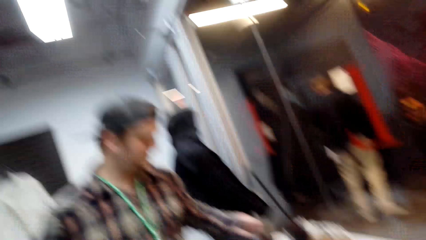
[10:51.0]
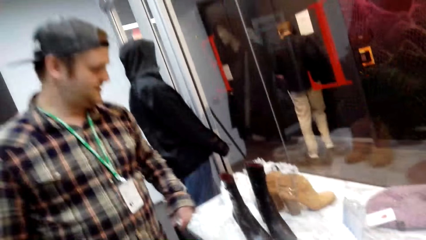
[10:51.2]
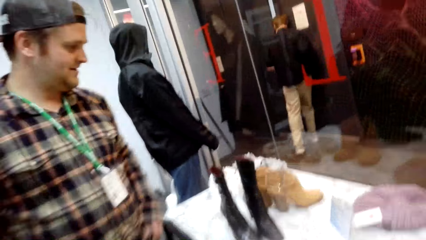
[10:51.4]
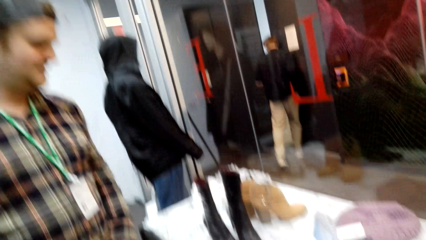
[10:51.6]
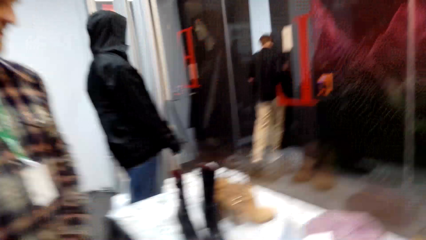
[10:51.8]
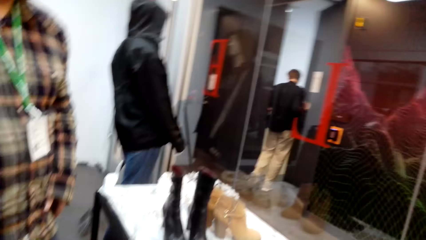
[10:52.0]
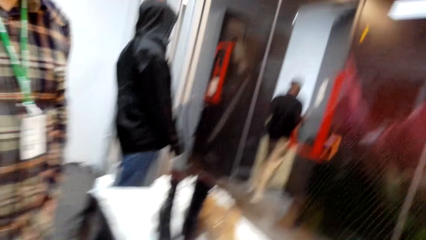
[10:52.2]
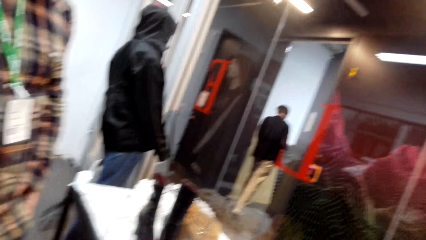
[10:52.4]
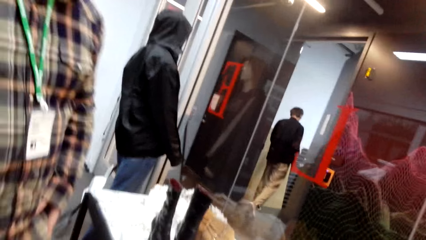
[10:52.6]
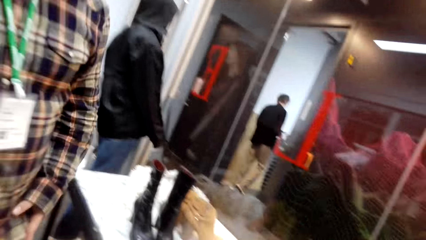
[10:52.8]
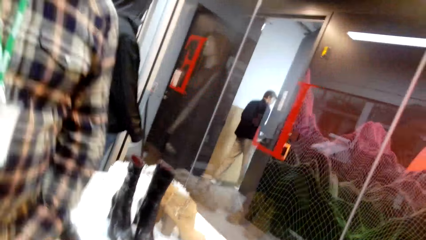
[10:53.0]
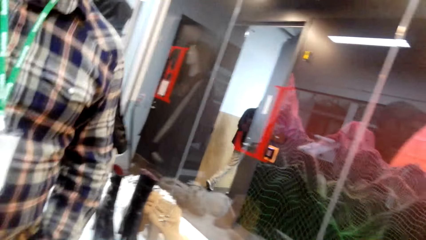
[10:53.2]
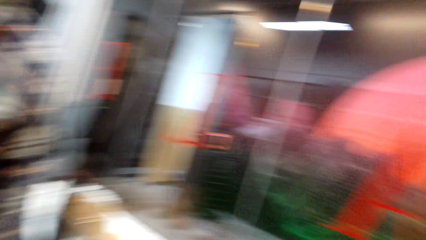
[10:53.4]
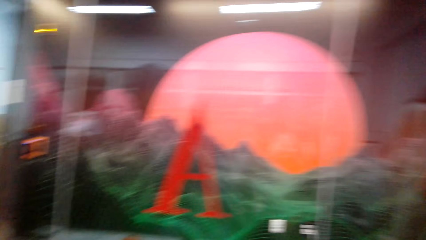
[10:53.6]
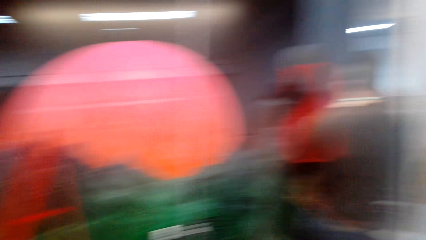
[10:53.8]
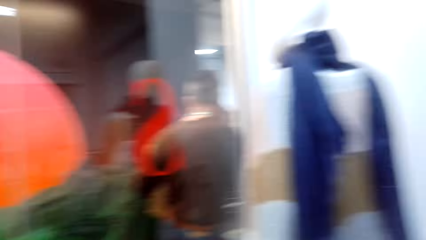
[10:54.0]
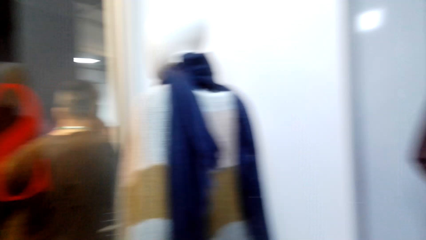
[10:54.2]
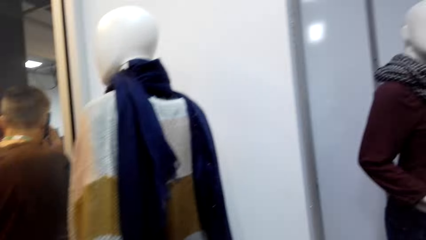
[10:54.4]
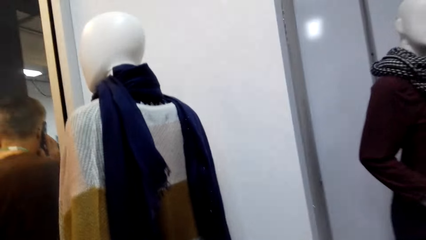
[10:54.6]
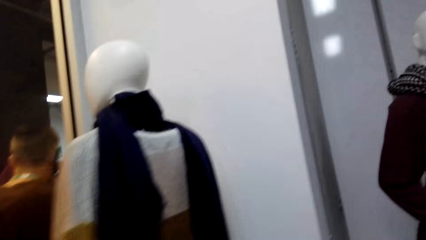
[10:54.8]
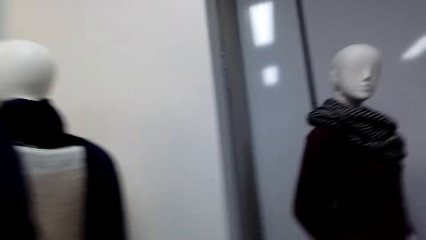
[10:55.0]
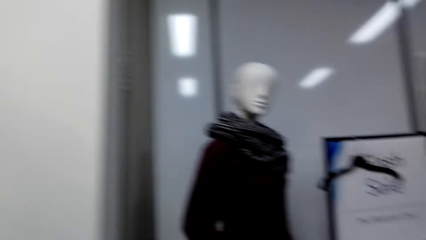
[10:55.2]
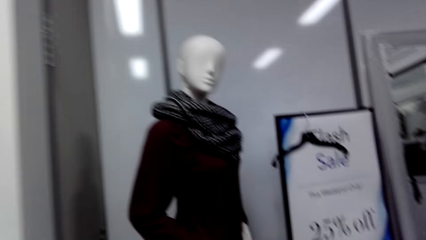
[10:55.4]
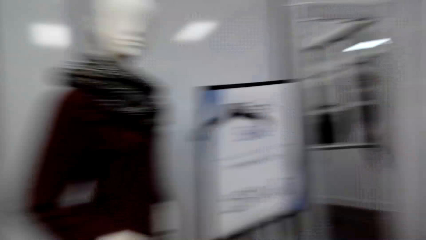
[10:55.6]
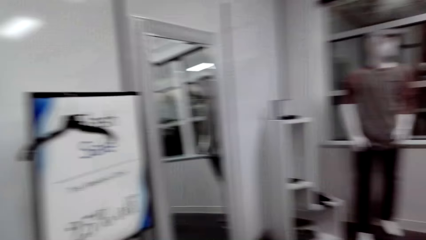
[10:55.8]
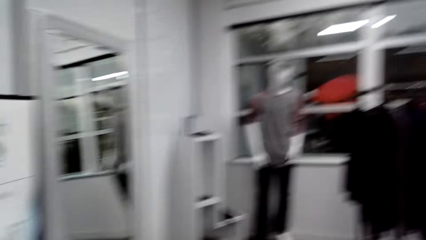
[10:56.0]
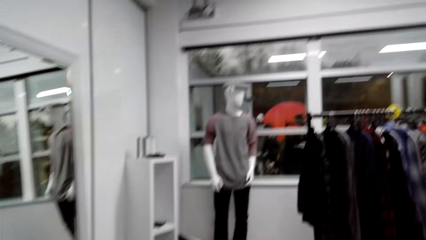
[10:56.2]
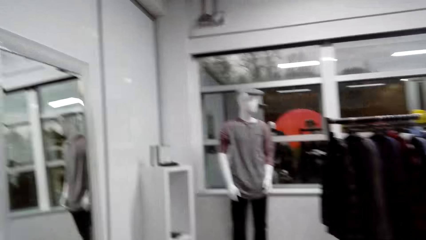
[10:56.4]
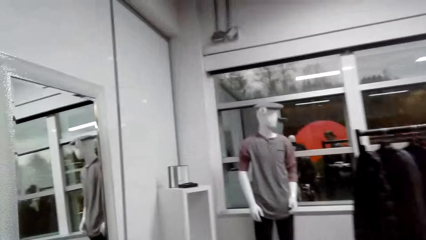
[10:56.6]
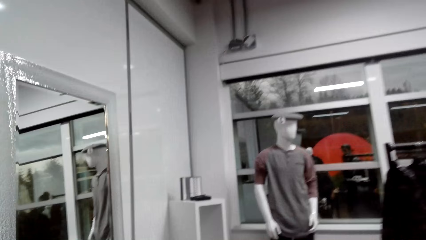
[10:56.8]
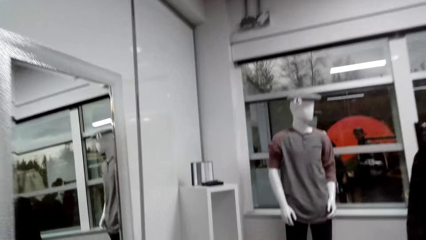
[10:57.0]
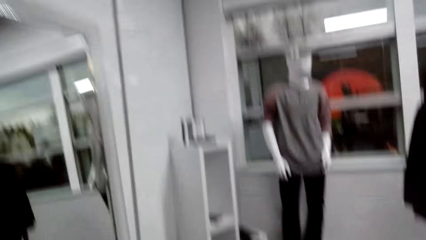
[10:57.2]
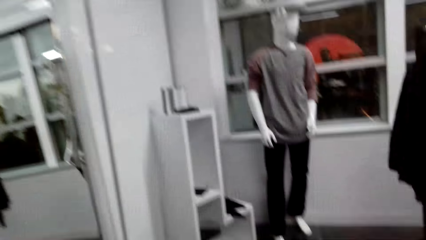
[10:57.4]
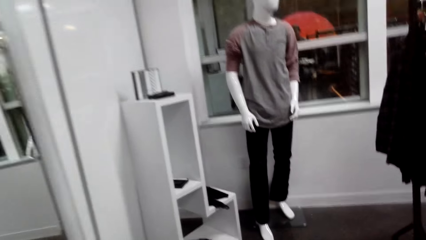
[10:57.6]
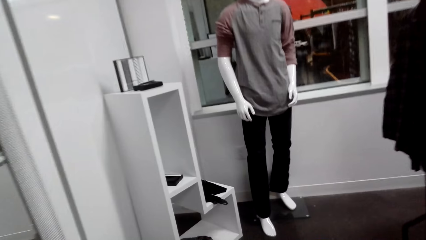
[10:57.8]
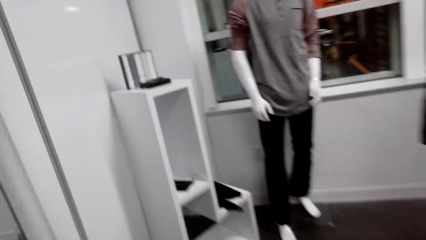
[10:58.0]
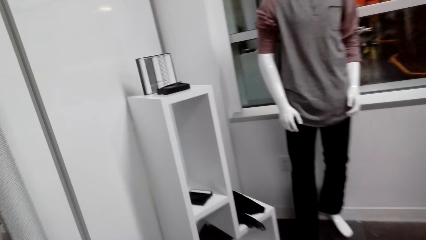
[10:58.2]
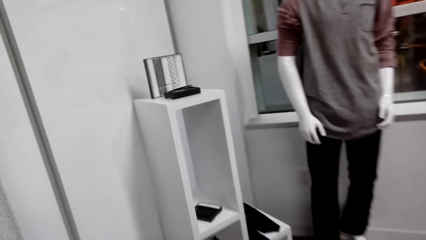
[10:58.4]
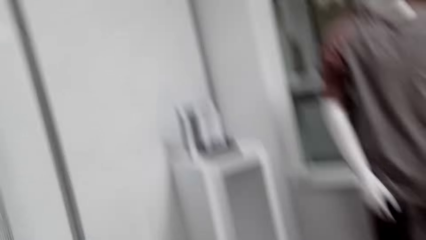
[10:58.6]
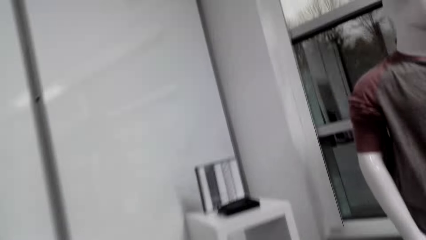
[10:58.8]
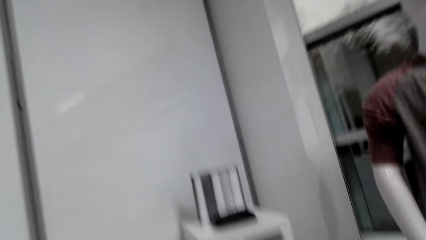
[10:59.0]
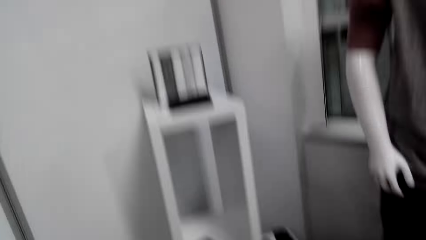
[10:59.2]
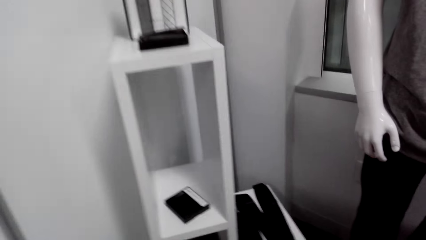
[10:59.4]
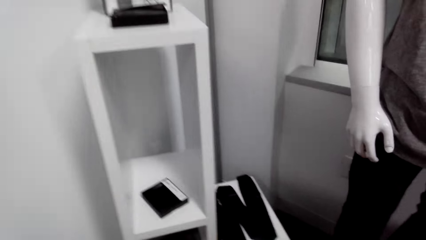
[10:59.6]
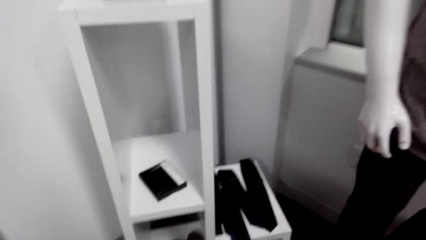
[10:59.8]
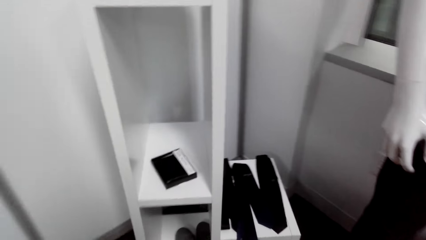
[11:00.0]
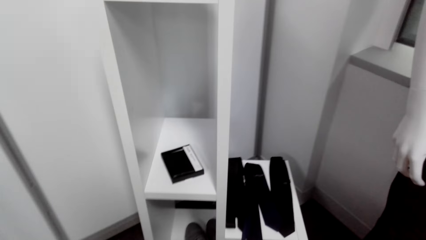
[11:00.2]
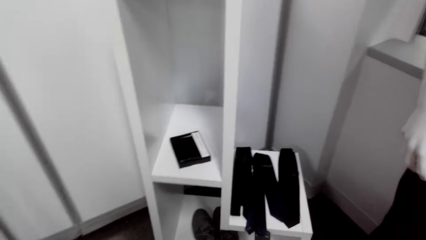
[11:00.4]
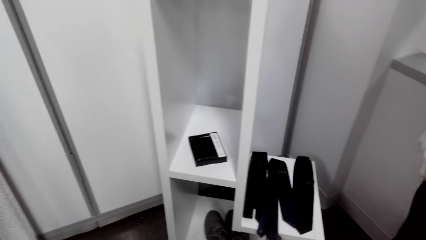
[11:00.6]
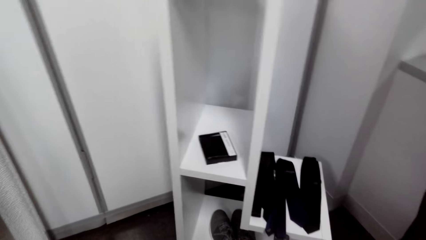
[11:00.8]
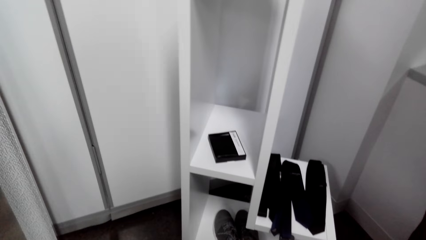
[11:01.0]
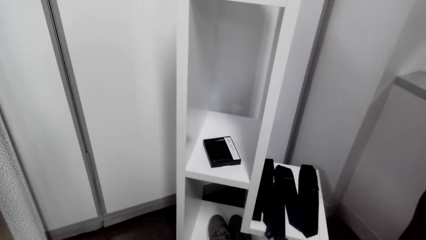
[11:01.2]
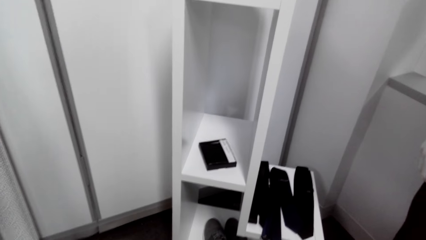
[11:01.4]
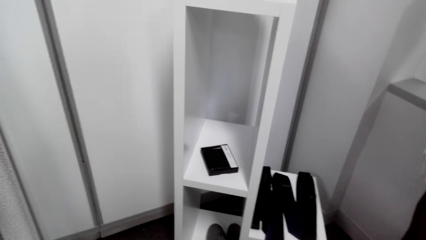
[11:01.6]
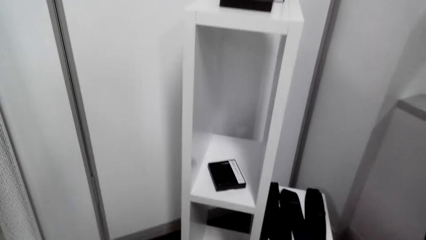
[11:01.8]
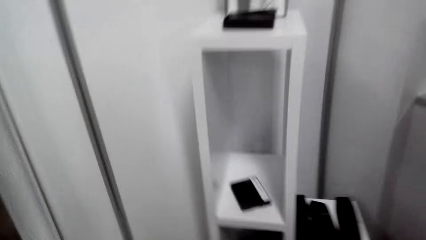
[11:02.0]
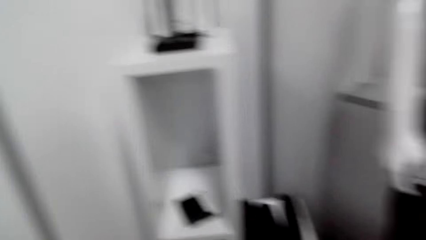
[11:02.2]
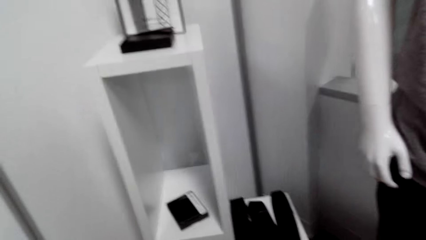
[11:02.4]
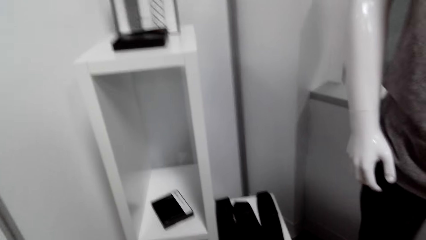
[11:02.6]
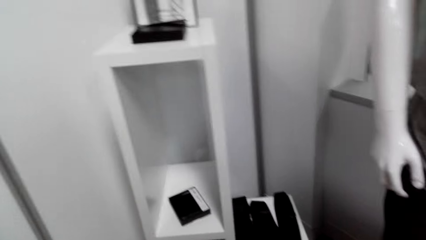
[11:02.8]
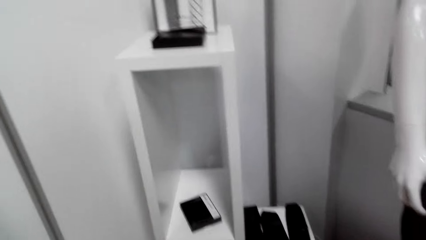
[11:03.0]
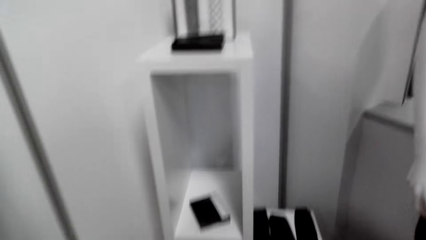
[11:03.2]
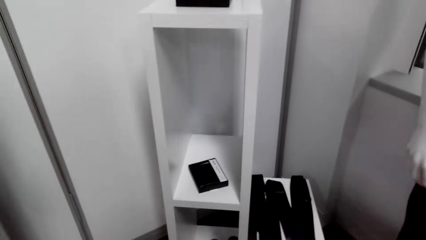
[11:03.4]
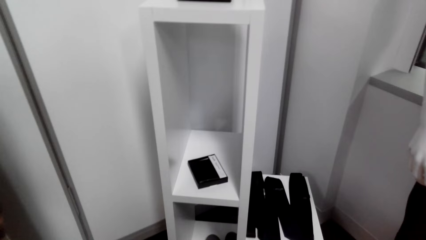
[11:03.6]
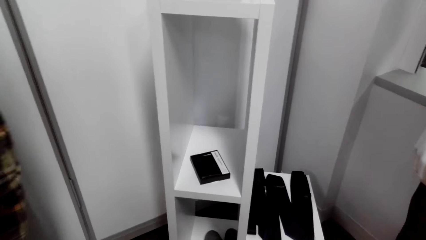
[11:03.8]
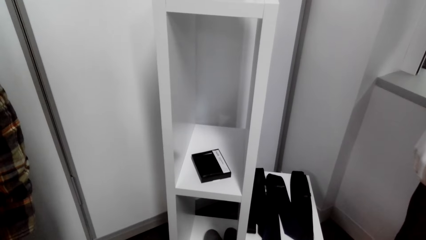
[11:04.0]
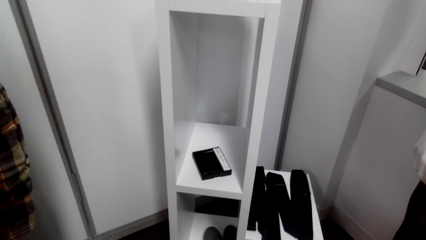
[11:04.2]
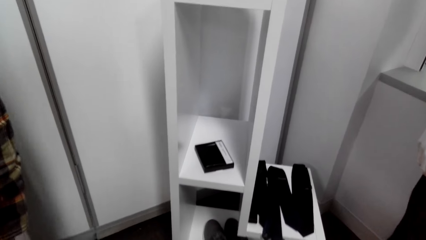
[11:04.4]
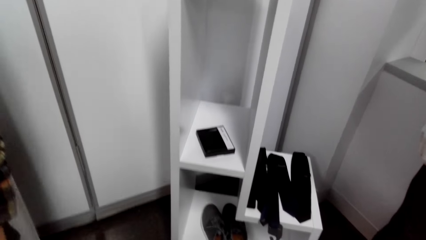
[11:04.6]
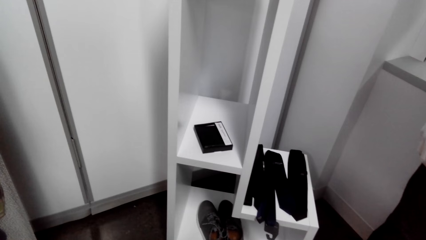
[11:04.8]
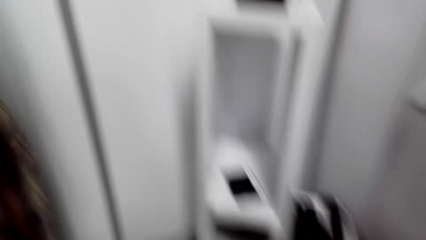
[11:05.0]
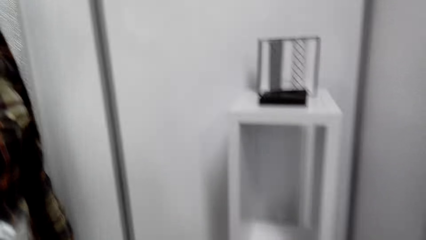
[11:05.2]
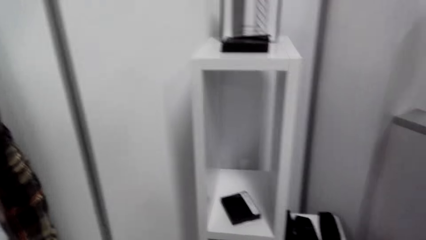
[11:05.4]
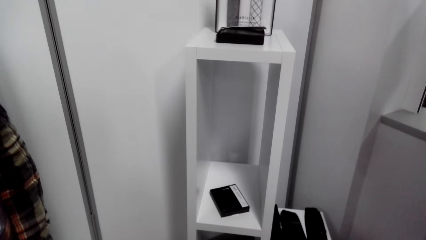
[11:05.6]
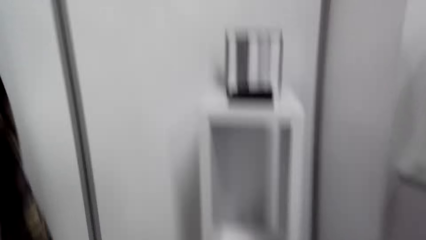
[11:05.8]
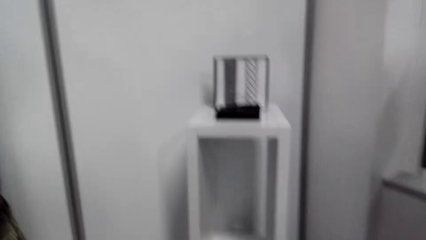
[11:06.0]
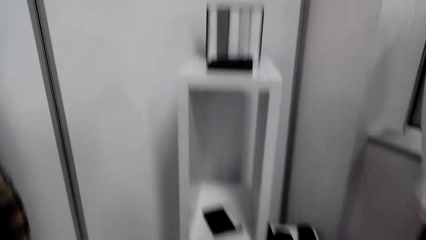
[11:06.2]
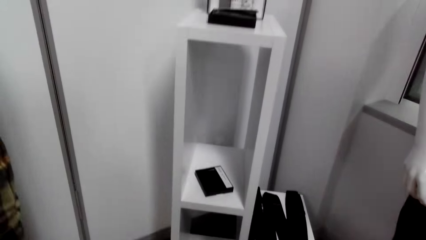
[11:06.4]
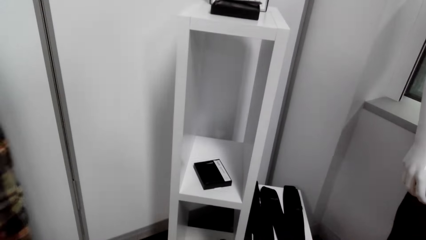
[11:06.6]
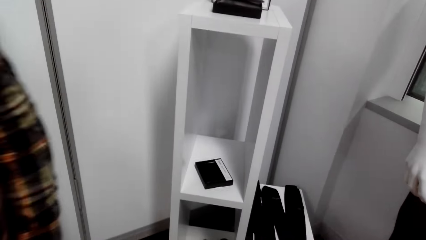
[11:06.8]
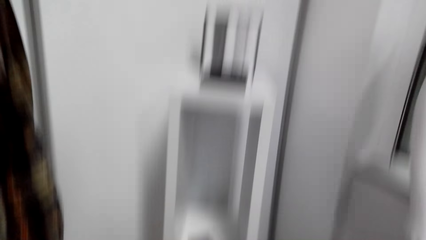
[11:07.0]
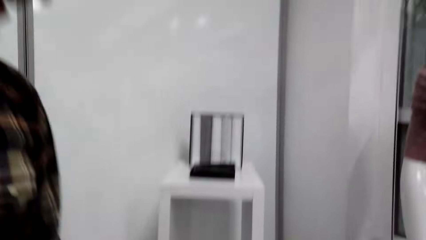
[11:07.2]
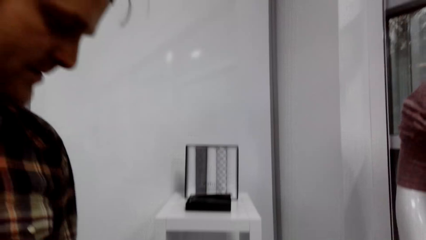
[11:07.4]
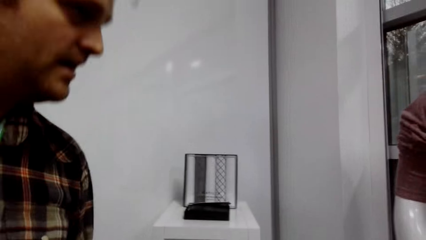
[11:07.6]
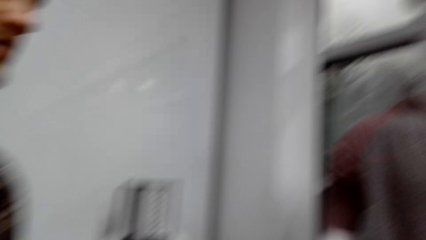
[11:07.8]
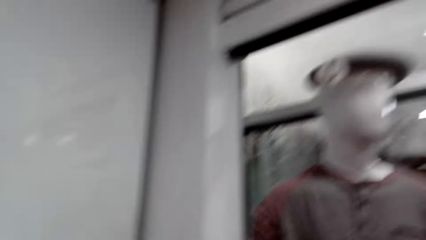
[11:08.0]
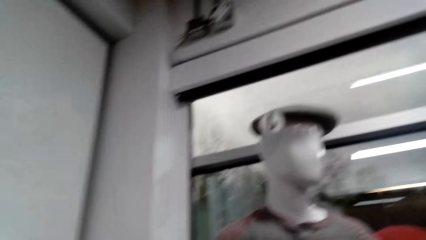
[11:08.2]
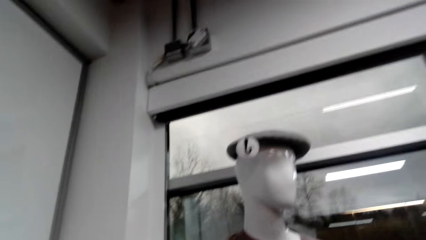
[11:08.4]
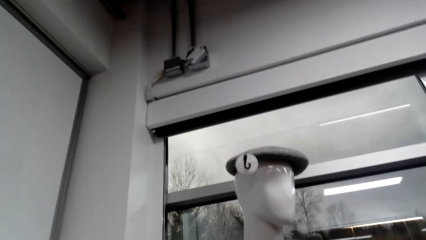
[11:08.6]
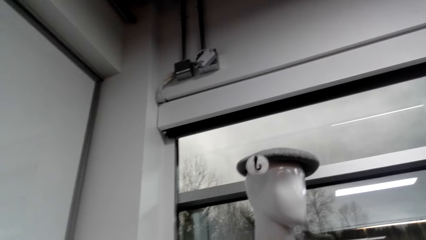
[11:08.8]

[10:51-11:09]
The camera wearer lifts the left hand. A man puts down the winter boot. The camera wearer turns around. They walk in the boutique room. They talk to the man.
